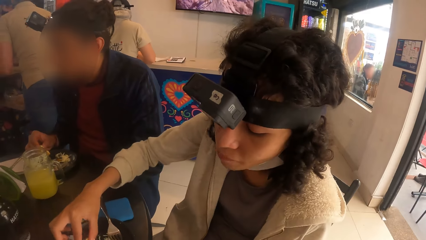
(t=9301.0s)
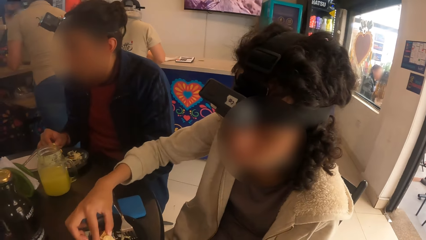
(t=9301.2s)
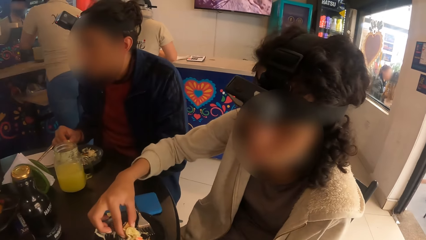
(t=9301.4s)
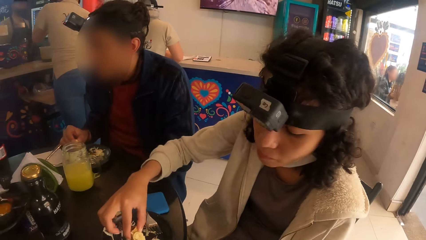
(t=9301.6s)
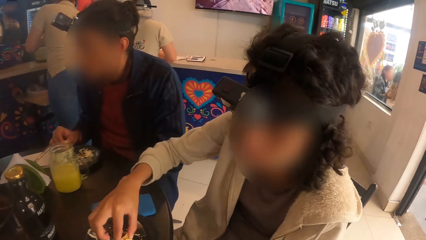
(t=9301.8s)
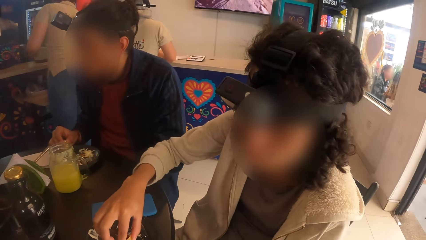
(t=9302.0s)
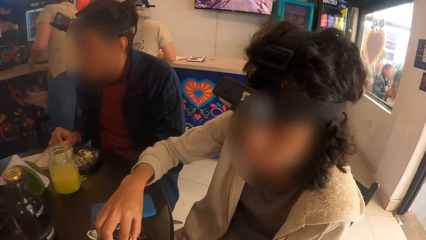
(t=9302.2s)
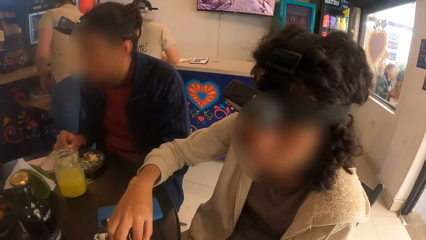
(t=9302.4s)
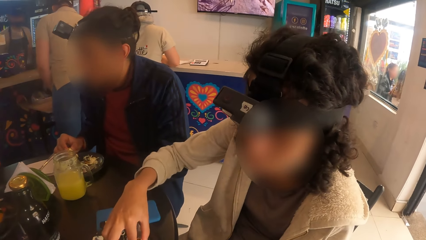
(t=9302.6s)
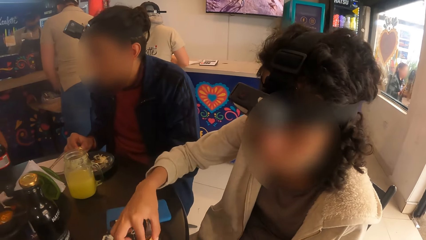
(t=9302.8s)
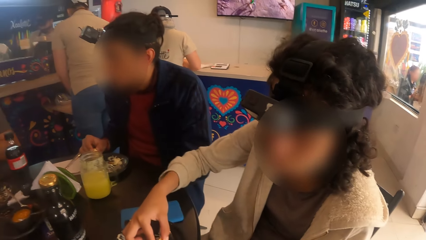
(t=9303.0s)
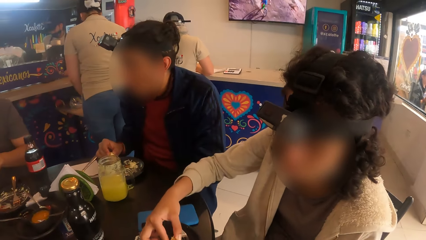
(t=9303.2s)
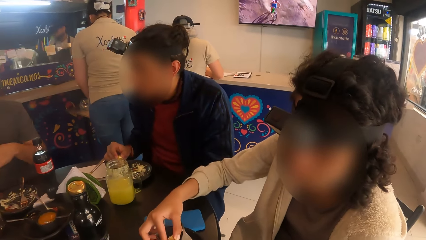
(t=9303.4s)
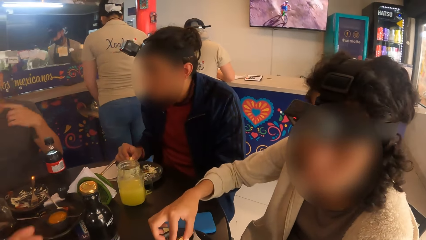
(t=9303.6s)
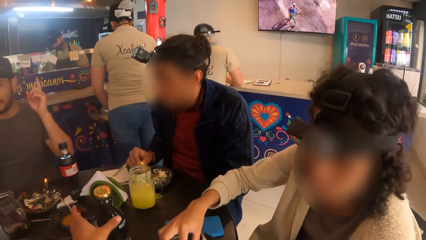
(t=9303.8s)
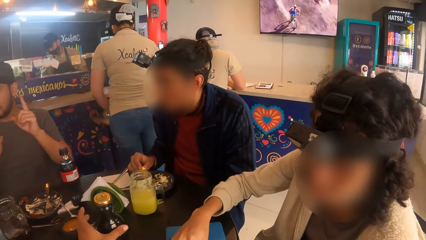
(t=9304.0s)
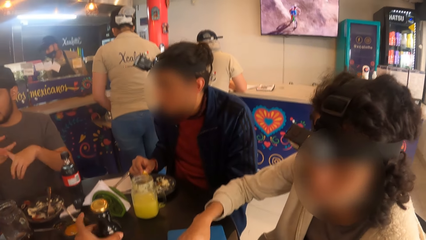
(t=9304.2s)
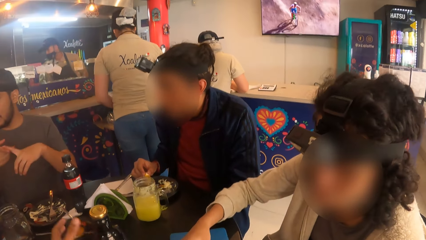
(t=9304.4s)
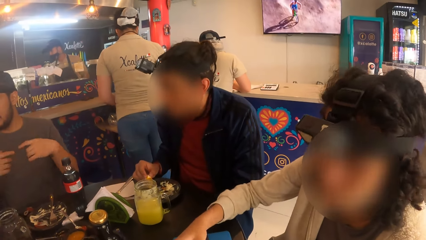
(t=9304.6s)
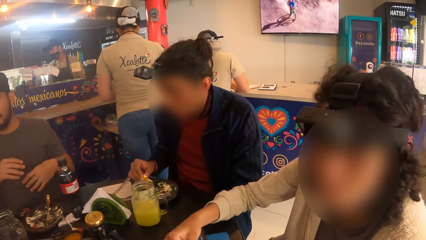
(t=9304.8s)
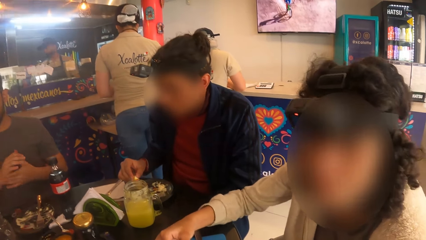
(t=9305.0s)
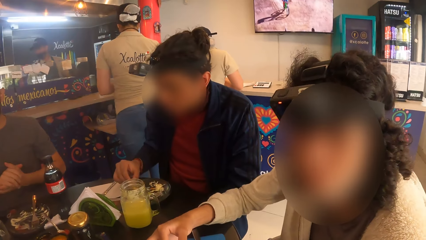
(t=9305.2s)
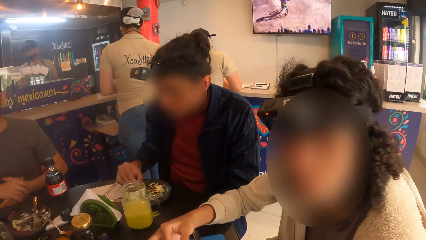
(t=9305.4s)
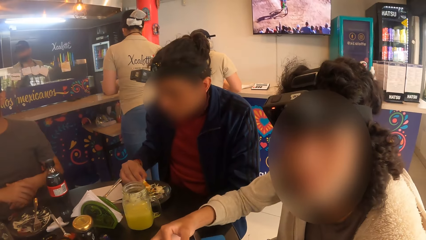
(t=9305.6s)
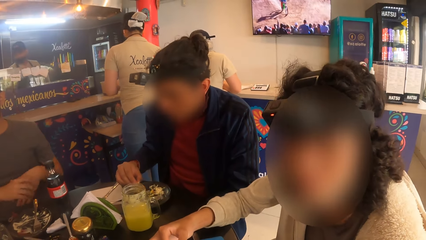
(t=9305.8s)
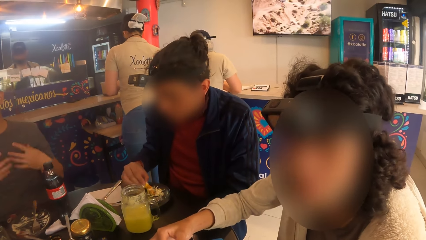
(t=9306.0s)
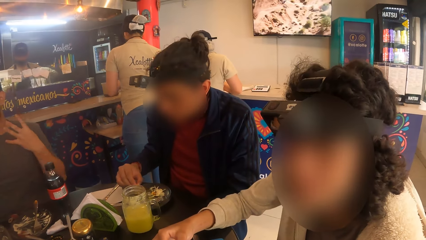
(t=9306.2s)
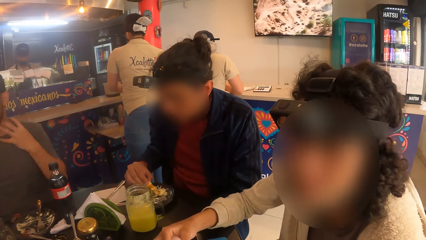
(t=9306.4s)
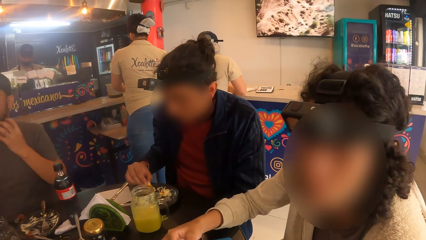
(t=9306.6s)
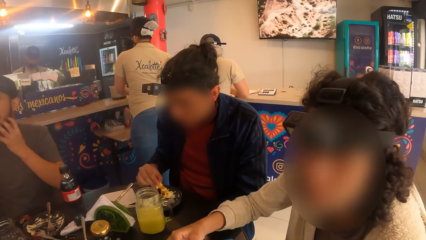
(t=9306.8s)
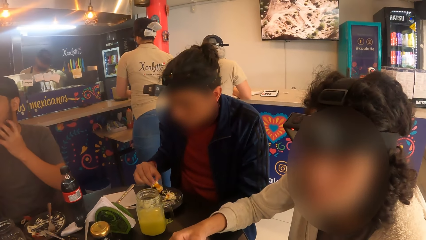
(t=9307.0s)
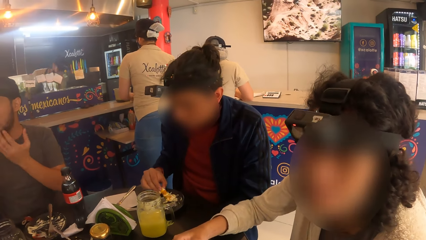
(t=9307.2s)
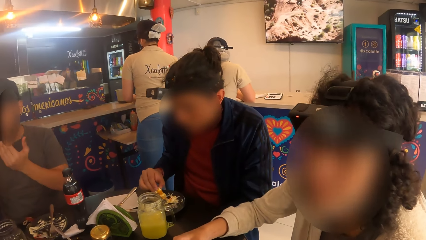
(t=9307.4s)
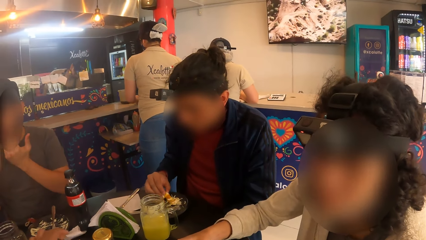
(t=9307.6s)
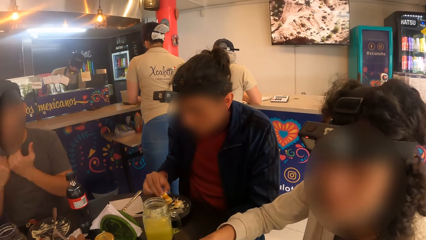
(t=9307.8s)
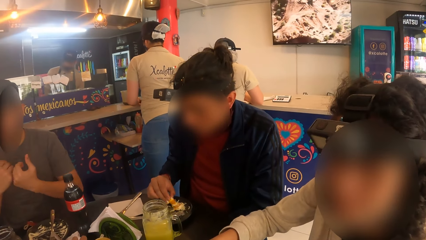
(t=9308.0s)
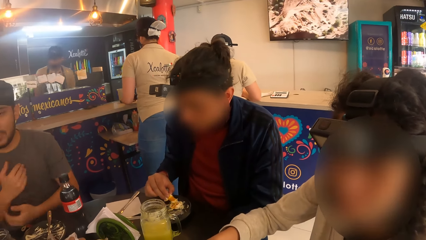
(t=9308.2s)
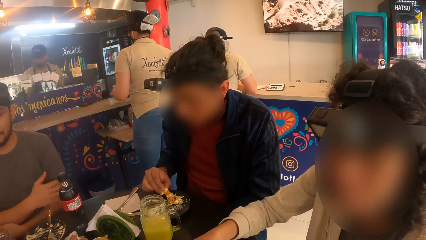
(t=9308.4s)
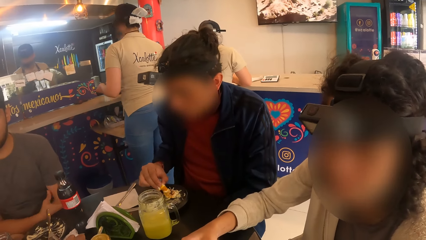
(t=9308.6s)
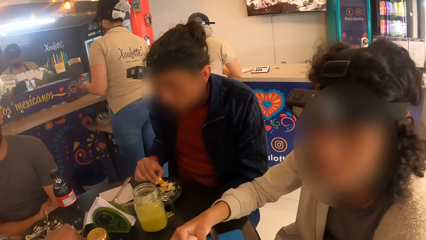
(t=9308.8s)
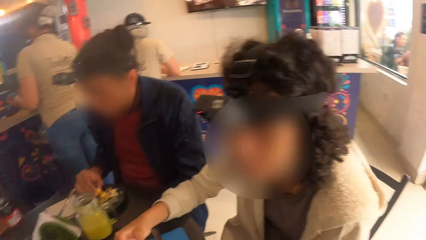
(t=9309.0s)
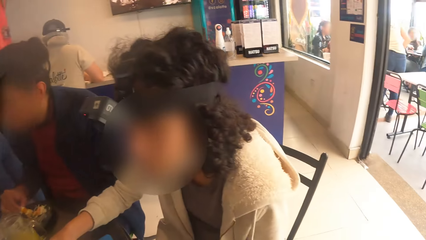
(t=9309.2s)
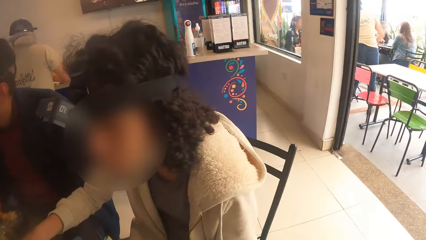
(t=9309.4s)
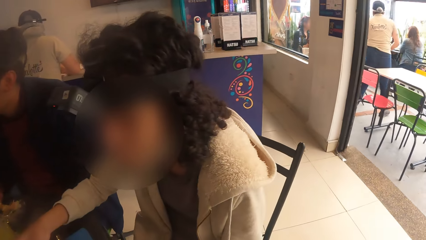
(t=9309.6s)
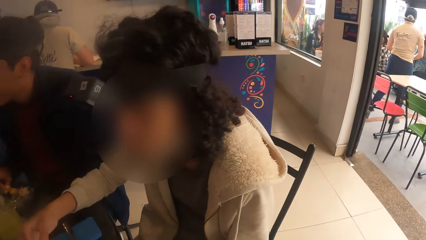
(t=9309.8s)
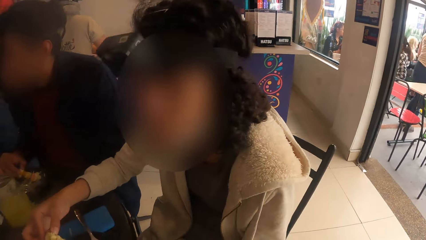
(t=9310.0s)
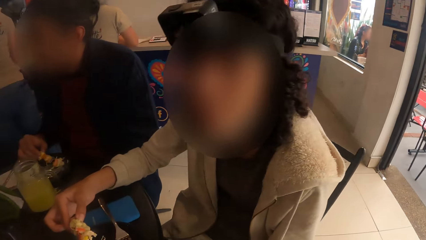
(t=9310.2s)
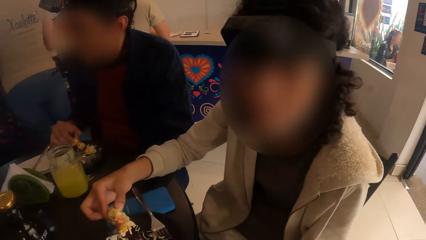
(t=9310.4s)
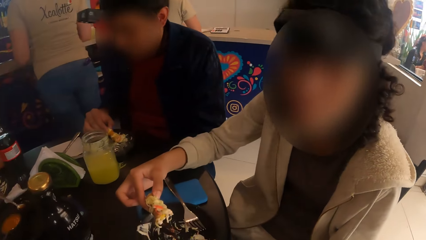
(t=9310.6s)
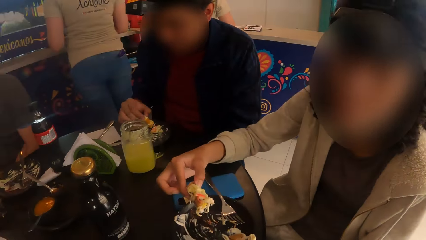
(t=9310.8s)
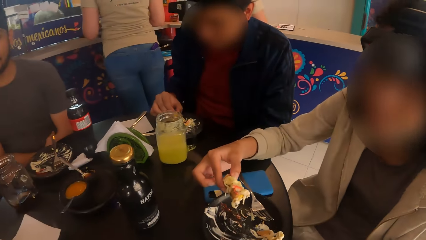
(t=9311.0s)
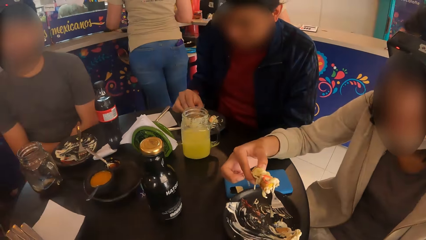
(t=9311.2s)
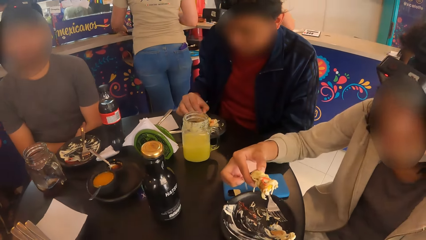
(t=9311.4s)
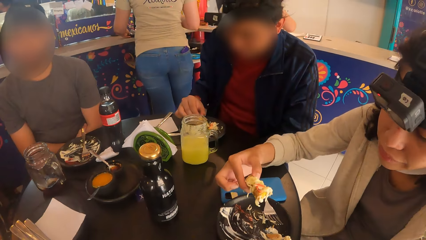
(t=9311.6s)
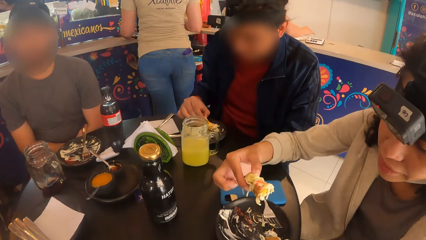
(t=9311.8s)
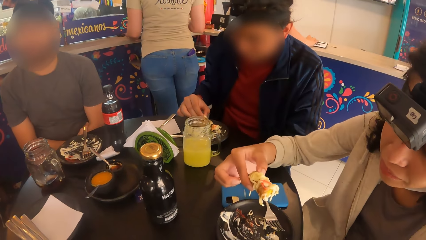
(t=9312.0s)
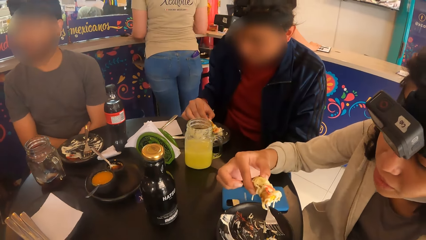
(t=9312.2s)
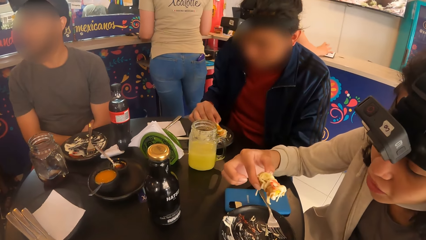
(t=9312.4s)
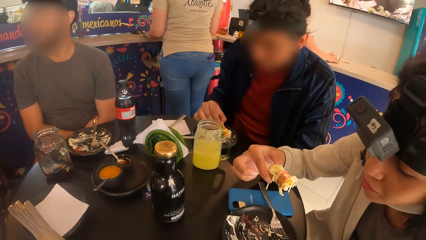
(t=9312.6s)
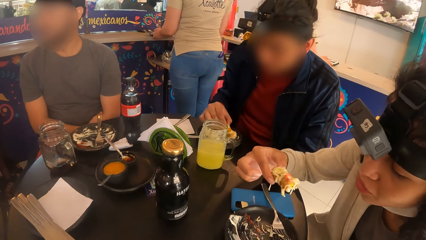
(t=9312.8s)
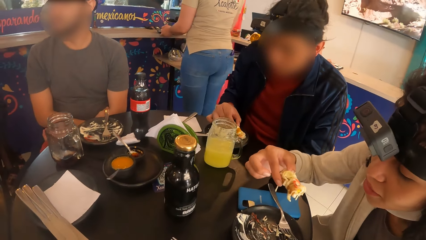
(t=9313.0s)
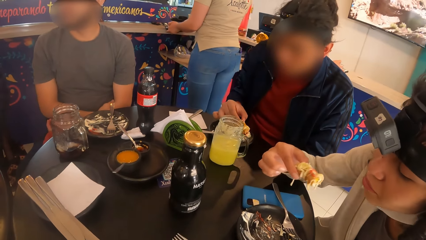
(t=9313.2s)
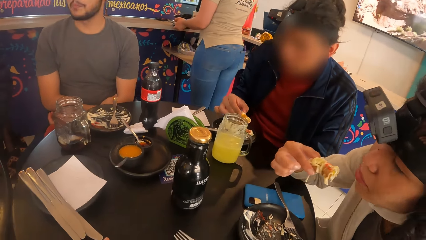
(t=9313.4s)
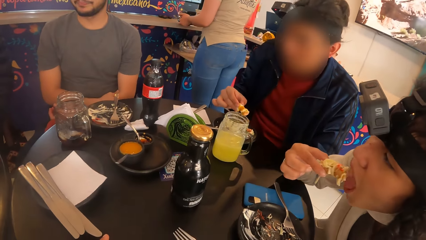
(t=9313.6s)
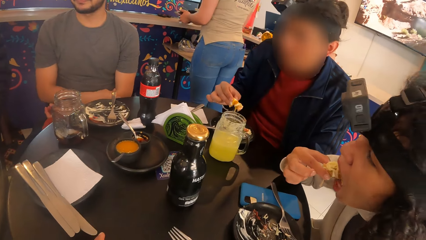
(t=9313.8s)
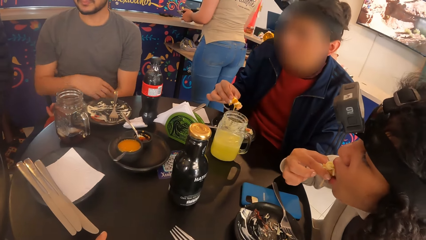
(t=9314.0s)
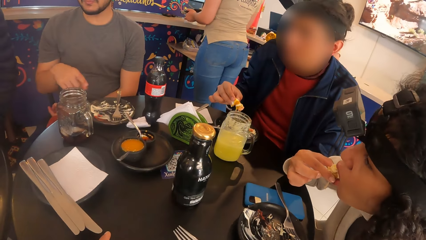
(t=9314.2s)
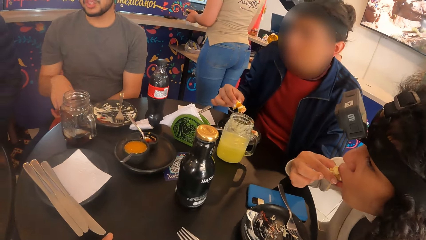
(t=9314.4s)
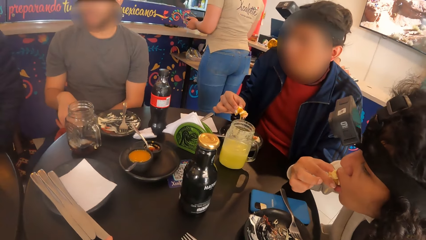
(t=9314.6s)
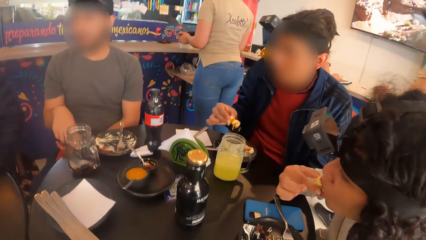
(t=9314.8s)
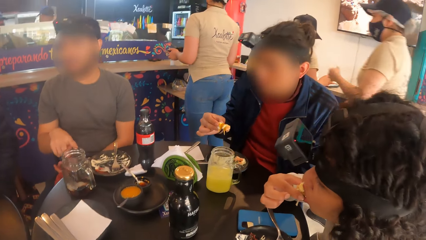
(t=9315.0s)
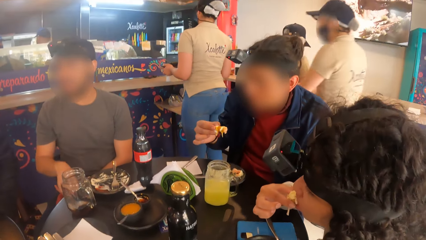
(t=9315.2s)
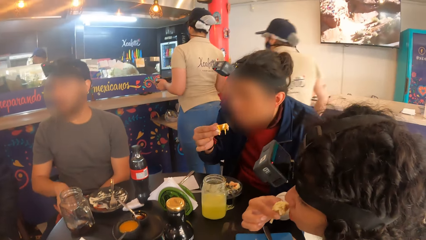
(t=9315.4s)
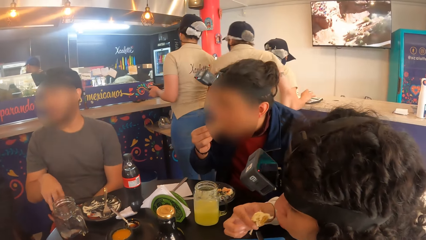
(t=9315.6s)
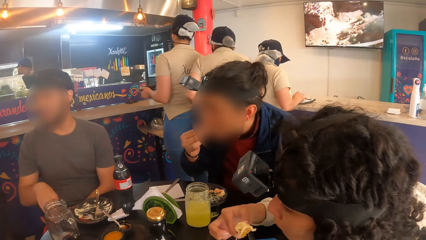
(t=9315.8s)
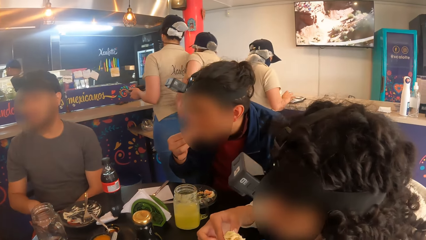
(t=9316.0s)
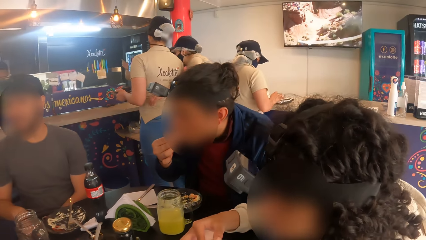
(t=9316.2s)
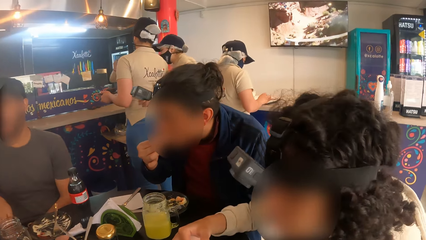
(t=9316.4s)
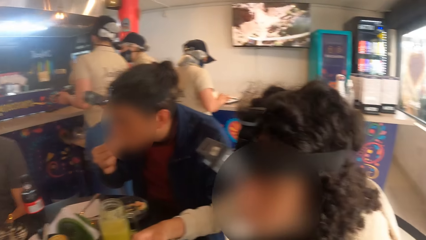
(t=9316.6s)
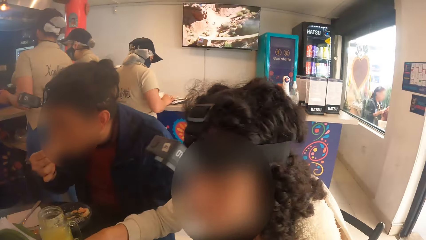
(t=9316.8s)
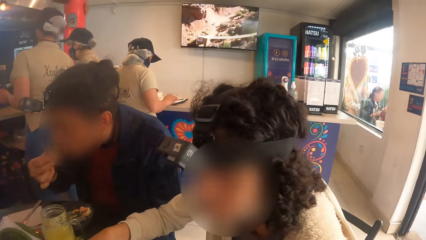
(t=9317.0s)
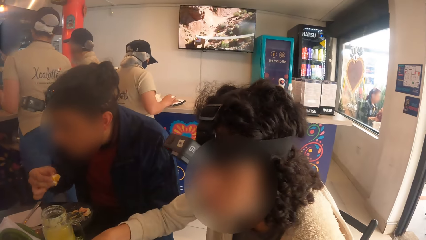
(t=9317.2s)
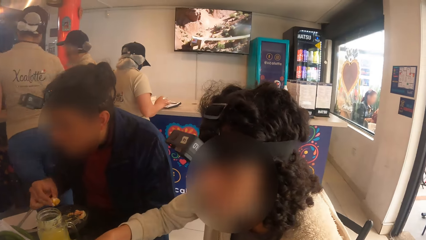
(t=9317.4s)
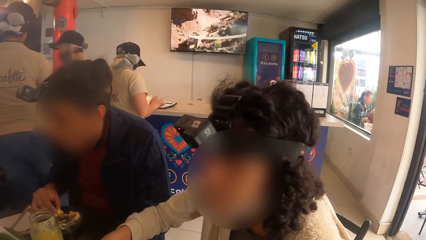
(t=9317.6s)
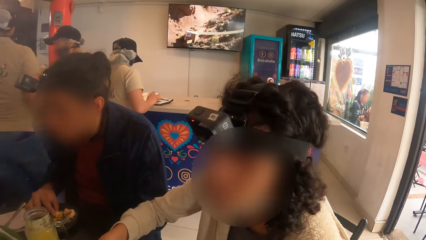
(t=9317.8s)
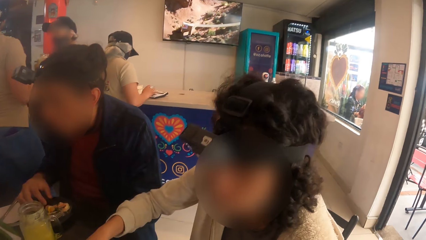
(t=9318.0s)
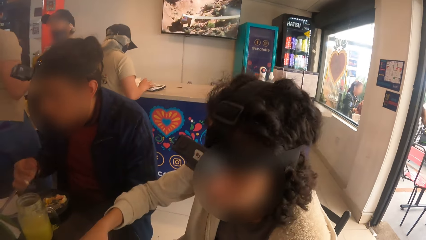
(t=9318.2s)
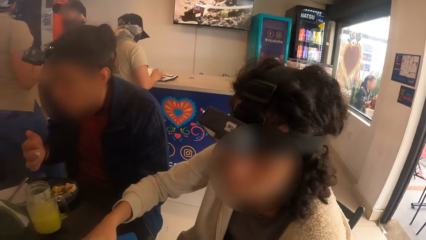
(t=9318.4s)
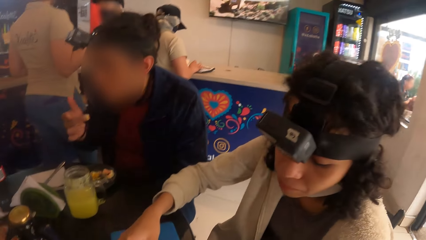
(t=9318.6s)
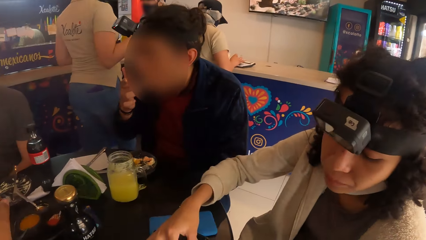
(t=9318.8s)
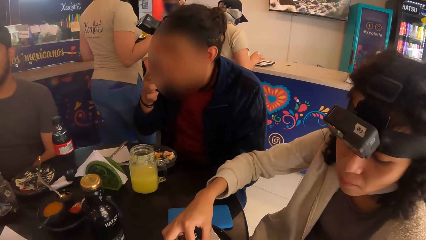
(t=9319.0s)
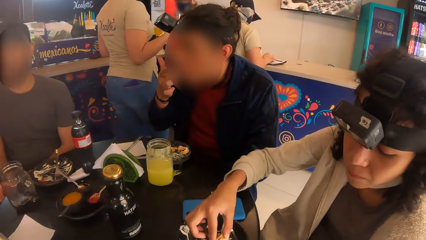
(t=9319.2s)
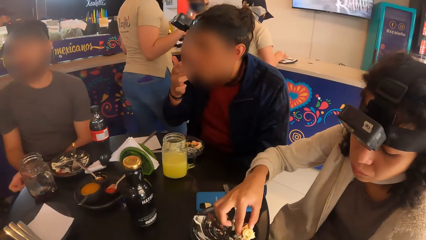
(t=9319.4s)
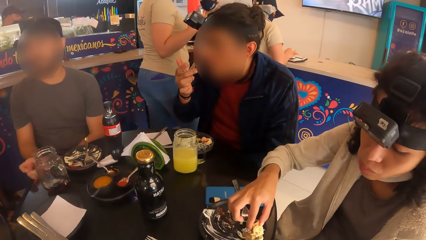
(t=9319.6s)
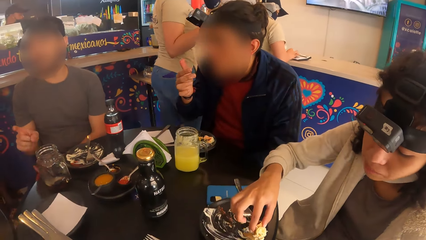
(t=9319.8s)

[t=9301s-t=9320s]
The camera wearer touches a bottle on the table with her left hand. A woman interacts with the camera wearer. The camera wearer looks around. The woman interacts with the camera wearer. The woman eats the taco in her right hand. A man interacts with another man. The other man eats the taco in his right hand.
